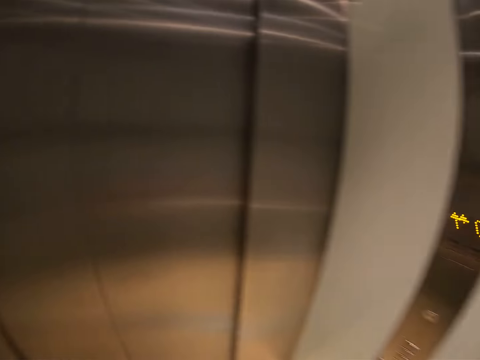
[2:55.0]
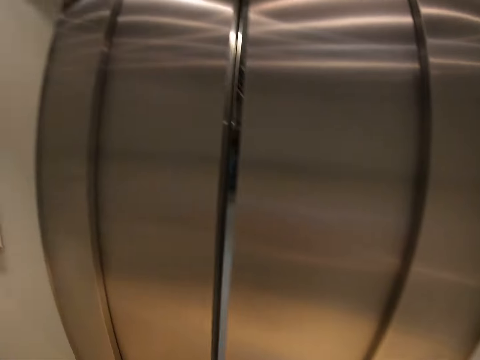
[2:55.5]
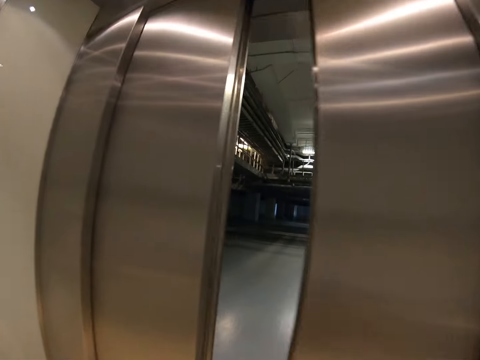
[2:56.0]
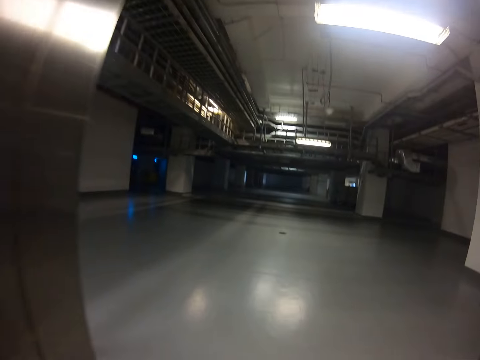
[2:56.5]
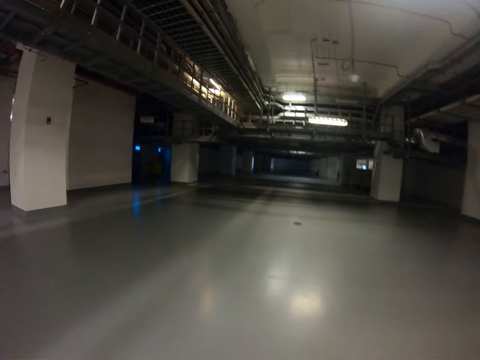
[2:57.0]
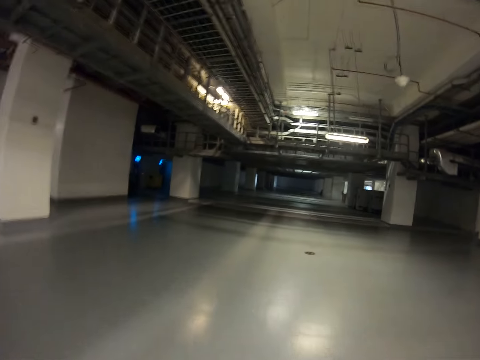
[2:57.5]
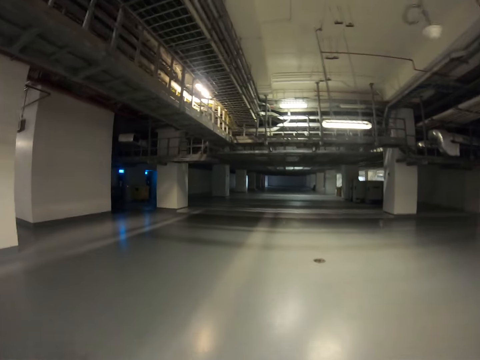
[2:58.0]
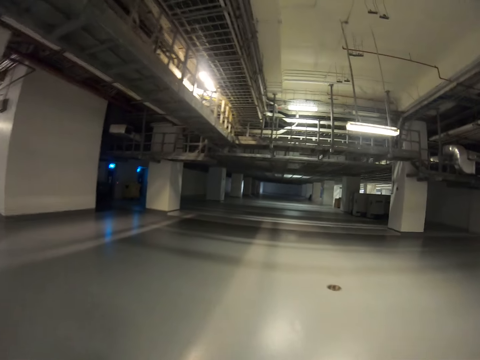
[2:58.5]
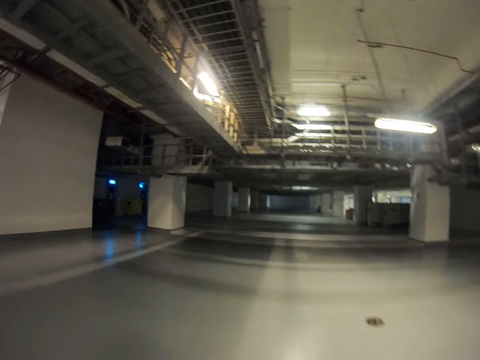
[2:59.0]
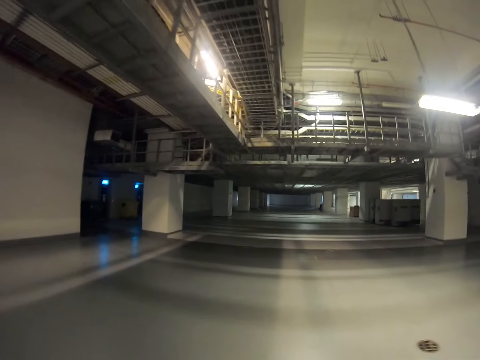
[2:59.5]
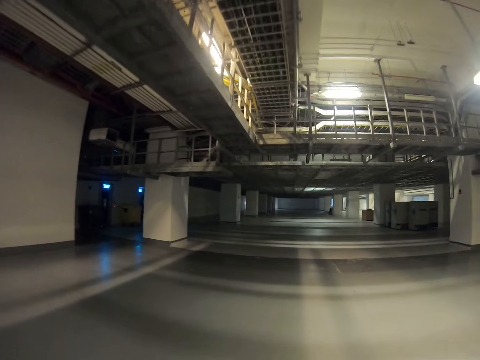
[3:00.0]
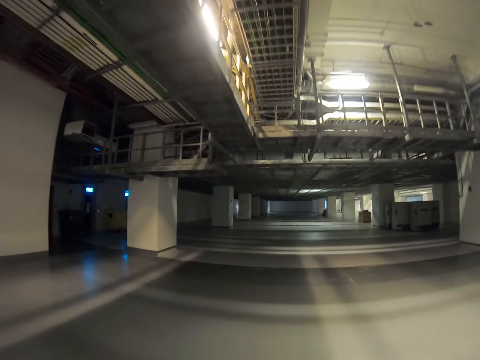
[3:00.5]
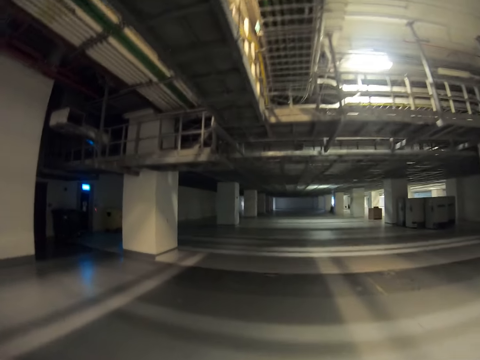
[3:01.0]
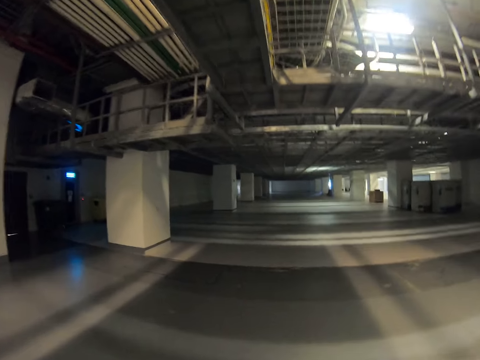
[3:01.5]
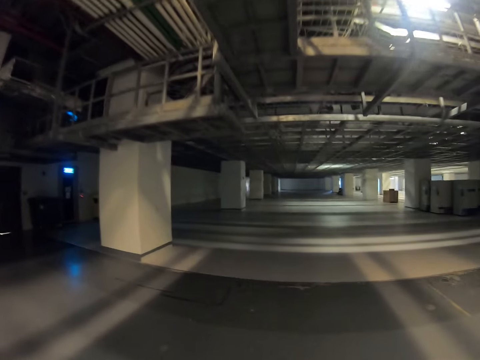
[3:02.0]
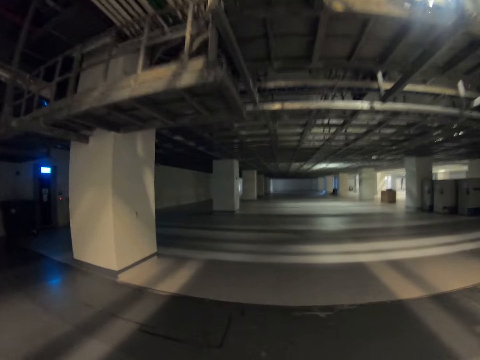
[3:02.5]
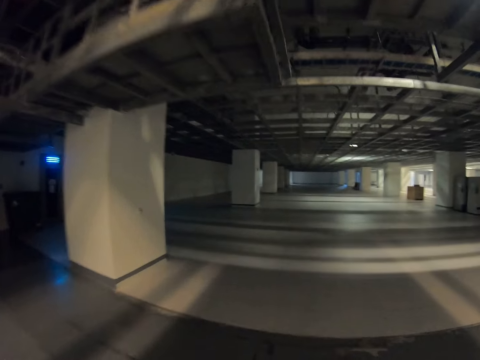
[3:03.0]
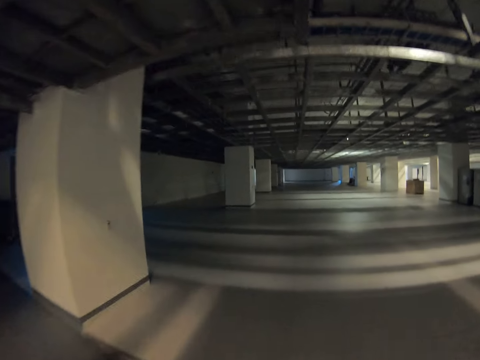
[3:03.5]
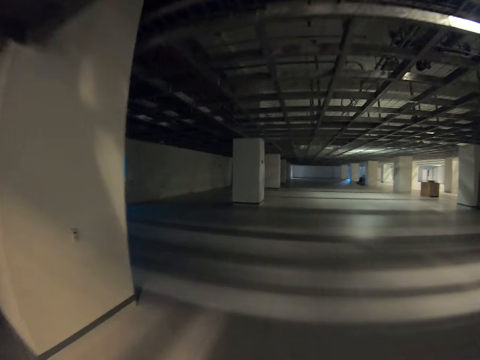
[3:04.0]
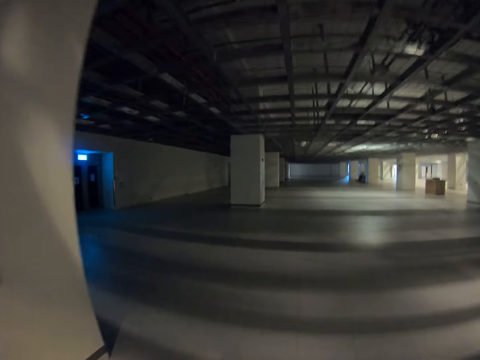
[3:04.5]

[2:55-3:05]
The camera wearer walks out of the elevator. They walk around the building. They go towards the building.
